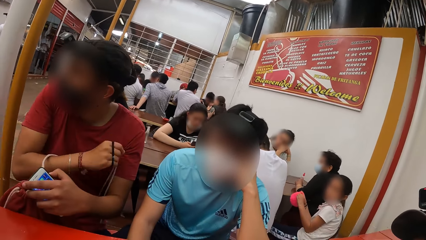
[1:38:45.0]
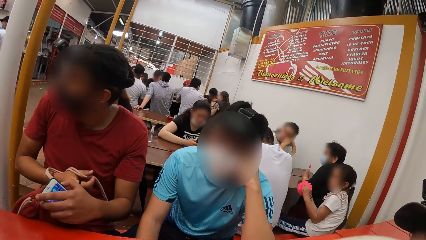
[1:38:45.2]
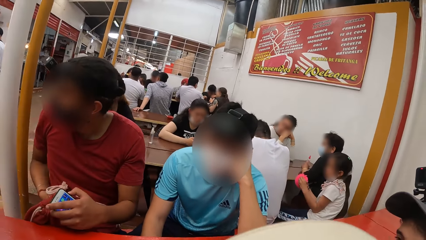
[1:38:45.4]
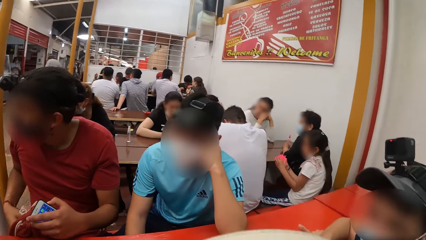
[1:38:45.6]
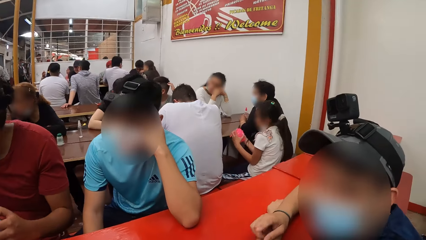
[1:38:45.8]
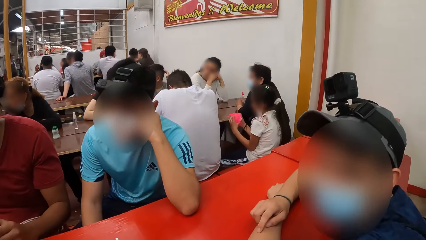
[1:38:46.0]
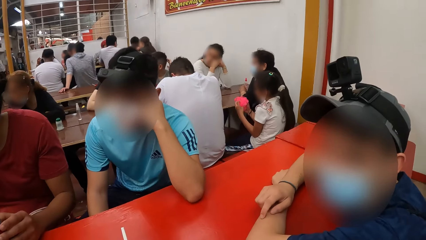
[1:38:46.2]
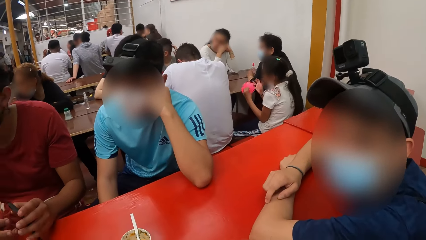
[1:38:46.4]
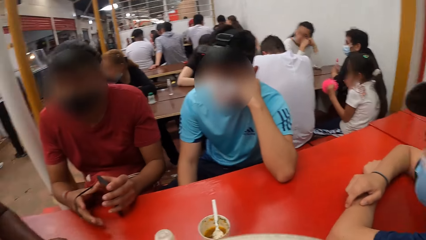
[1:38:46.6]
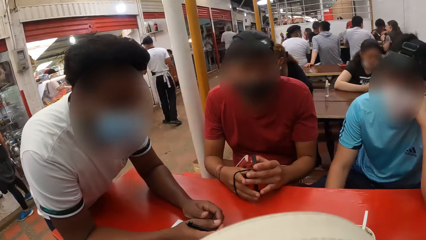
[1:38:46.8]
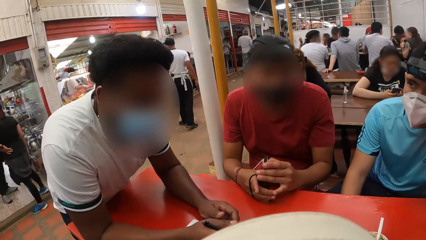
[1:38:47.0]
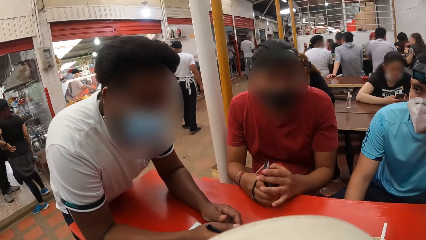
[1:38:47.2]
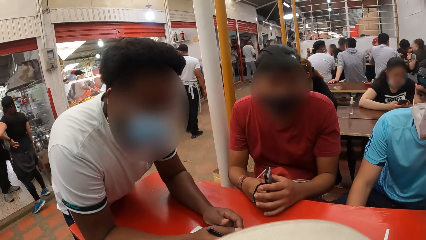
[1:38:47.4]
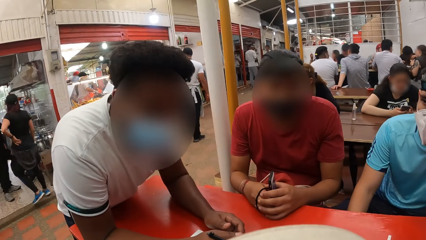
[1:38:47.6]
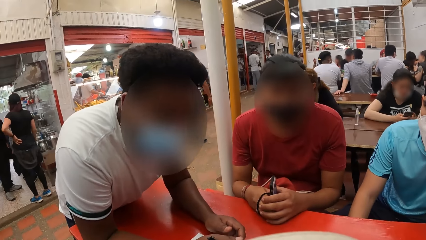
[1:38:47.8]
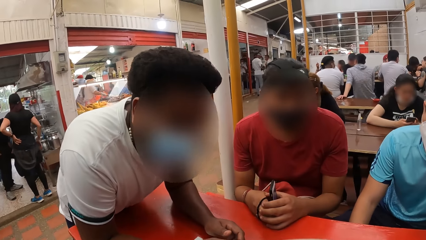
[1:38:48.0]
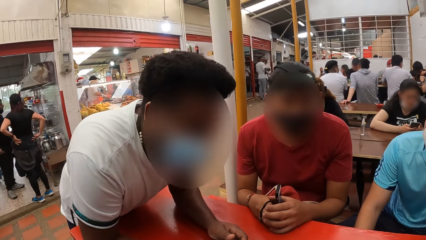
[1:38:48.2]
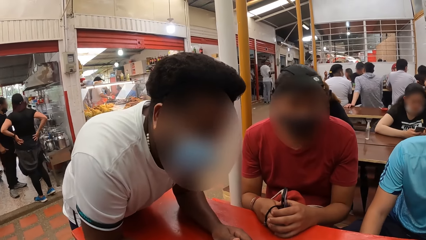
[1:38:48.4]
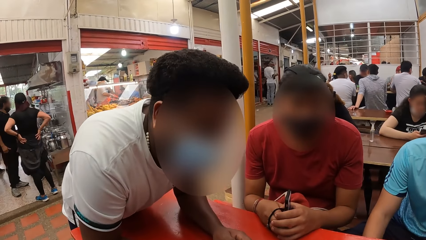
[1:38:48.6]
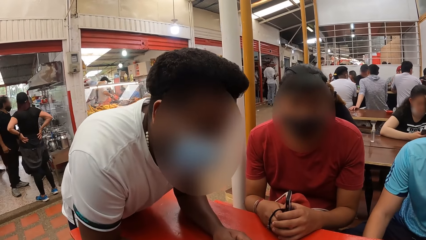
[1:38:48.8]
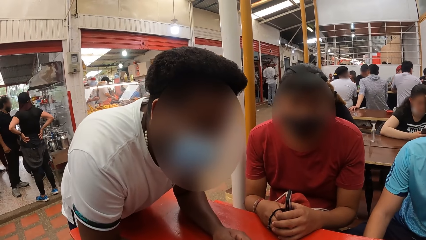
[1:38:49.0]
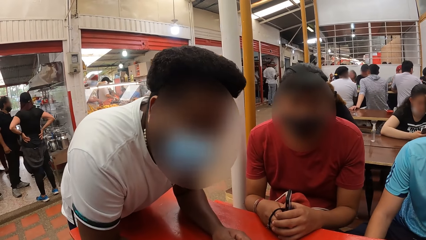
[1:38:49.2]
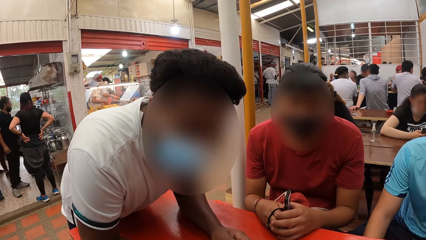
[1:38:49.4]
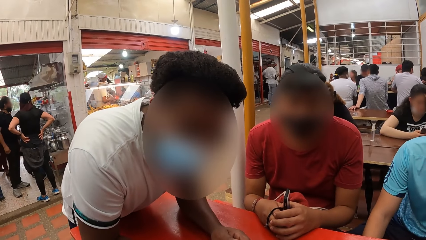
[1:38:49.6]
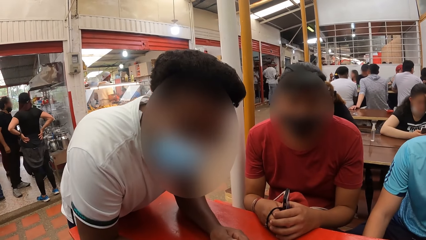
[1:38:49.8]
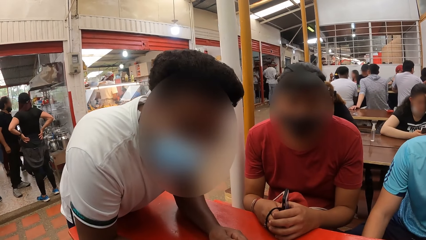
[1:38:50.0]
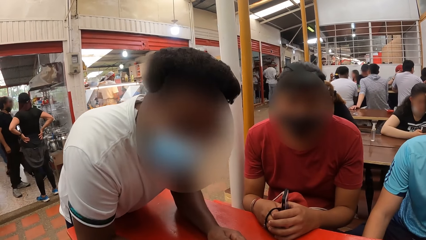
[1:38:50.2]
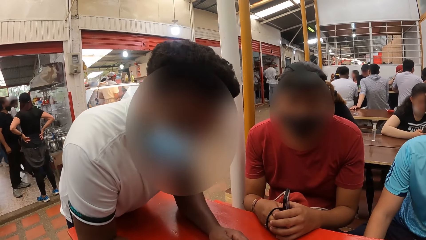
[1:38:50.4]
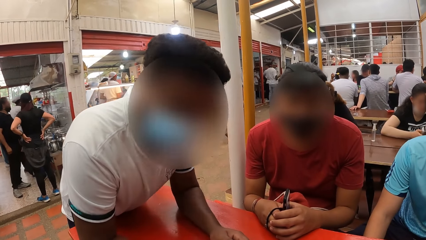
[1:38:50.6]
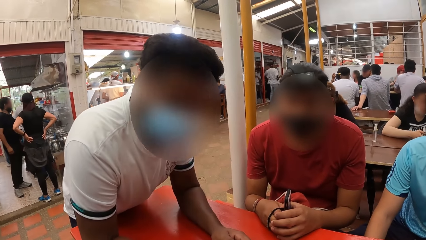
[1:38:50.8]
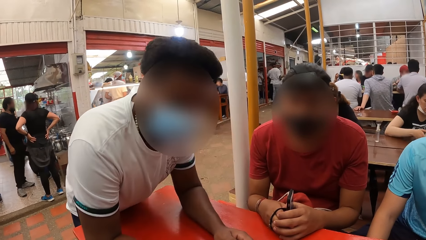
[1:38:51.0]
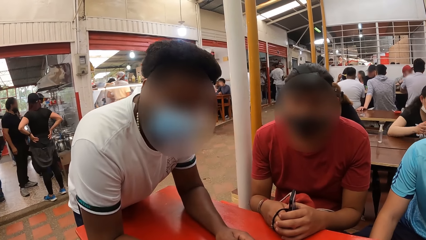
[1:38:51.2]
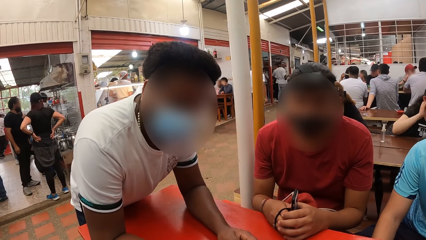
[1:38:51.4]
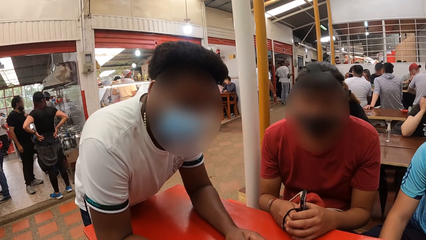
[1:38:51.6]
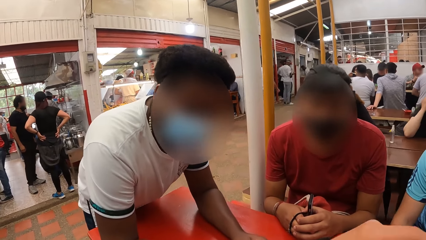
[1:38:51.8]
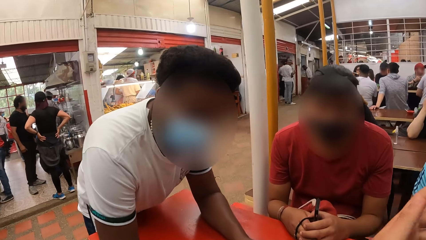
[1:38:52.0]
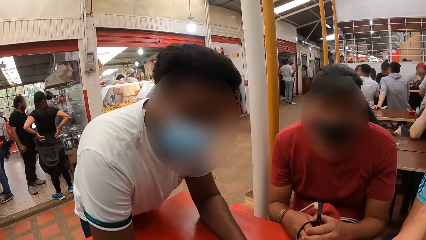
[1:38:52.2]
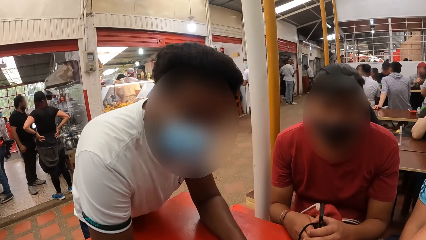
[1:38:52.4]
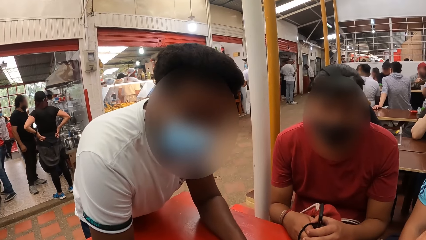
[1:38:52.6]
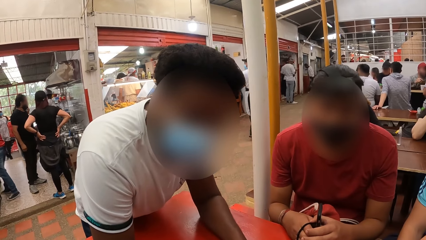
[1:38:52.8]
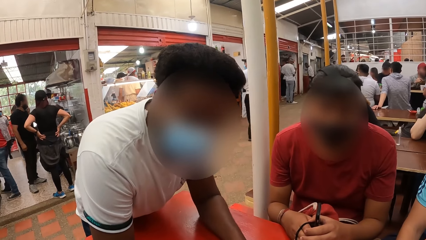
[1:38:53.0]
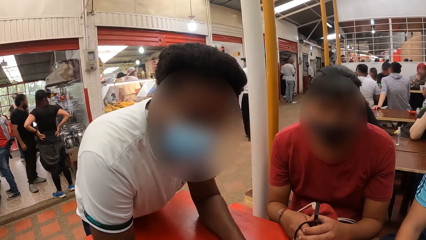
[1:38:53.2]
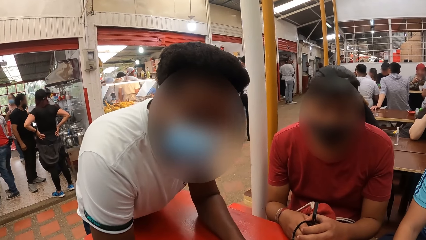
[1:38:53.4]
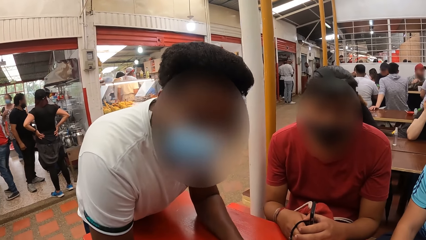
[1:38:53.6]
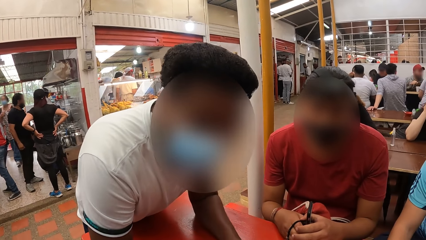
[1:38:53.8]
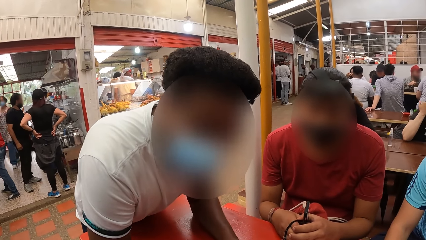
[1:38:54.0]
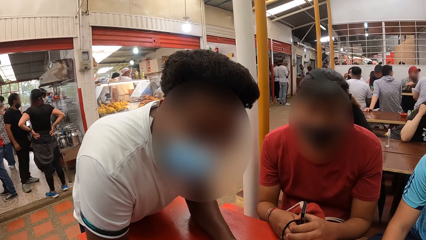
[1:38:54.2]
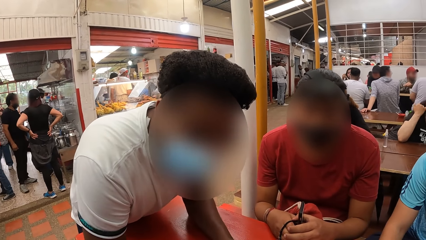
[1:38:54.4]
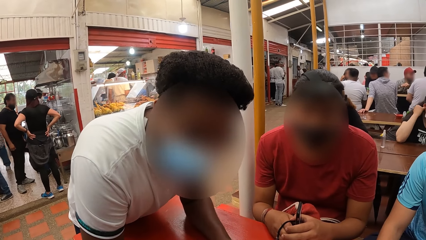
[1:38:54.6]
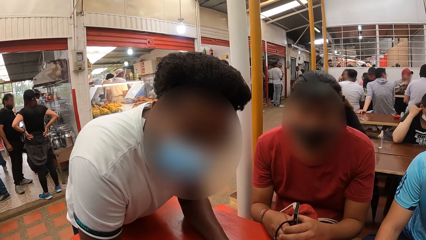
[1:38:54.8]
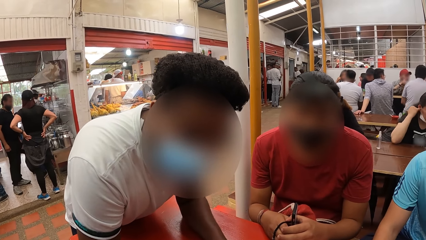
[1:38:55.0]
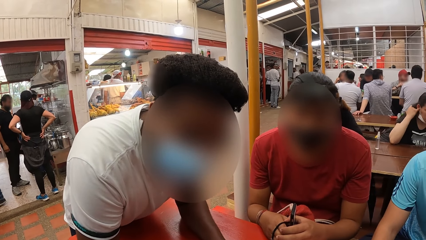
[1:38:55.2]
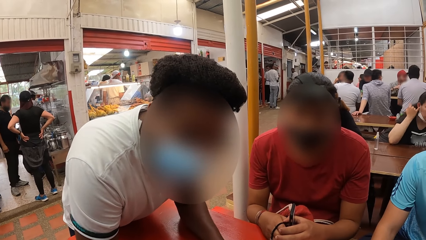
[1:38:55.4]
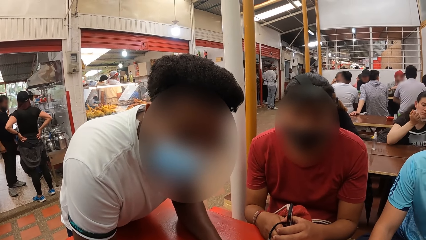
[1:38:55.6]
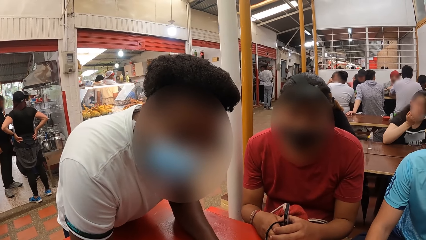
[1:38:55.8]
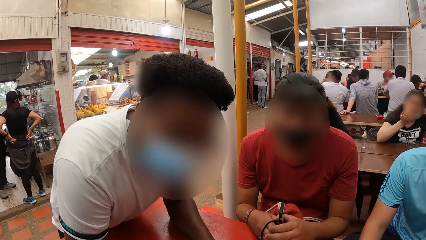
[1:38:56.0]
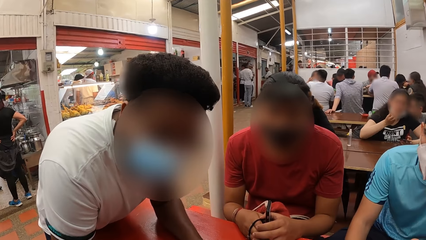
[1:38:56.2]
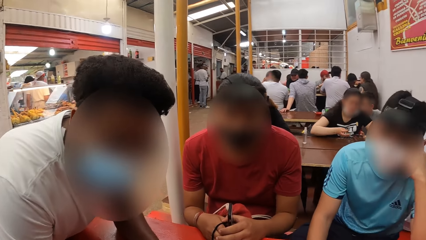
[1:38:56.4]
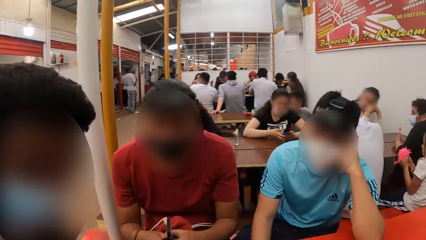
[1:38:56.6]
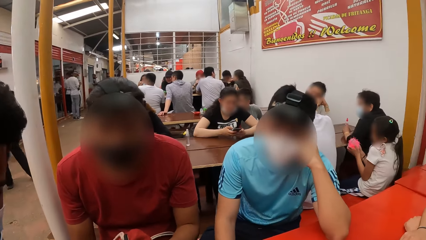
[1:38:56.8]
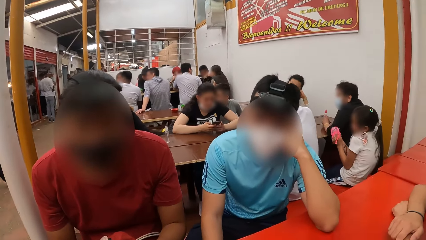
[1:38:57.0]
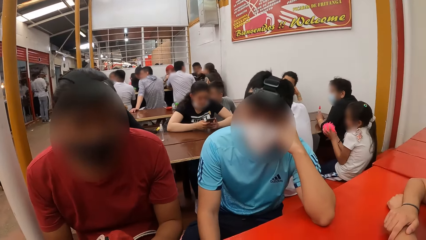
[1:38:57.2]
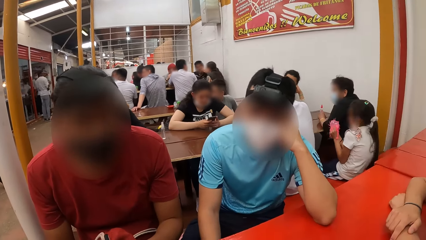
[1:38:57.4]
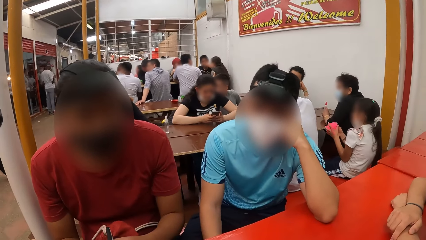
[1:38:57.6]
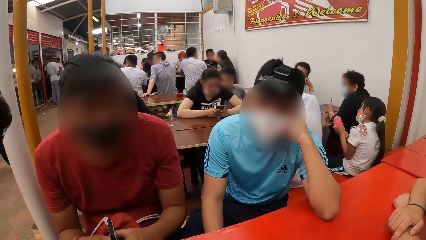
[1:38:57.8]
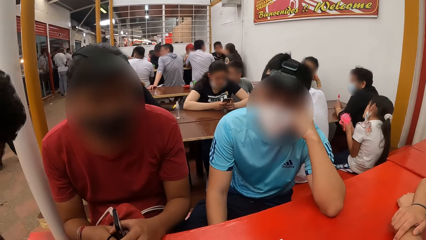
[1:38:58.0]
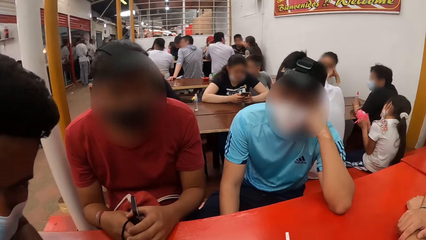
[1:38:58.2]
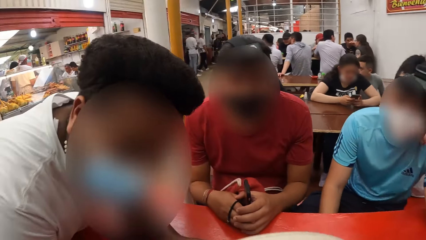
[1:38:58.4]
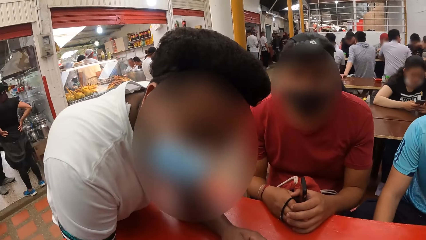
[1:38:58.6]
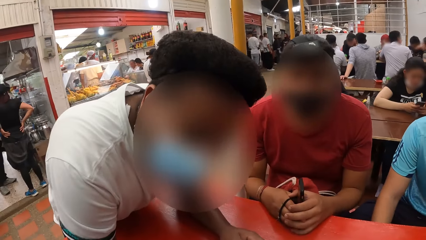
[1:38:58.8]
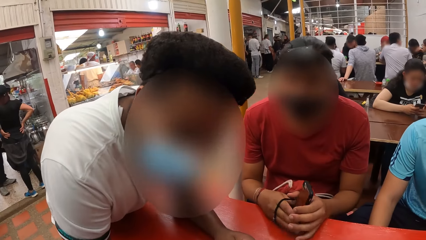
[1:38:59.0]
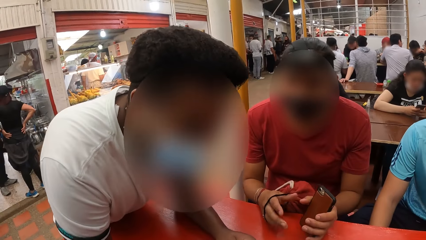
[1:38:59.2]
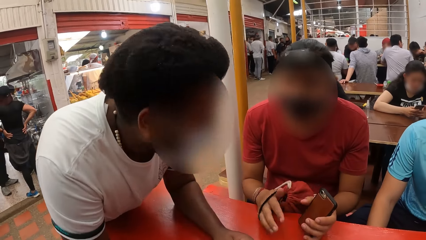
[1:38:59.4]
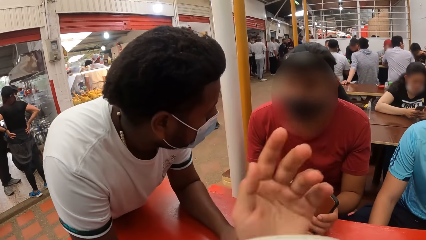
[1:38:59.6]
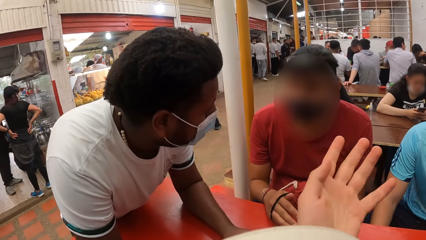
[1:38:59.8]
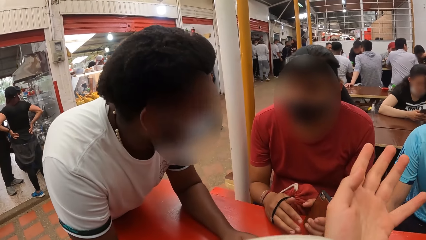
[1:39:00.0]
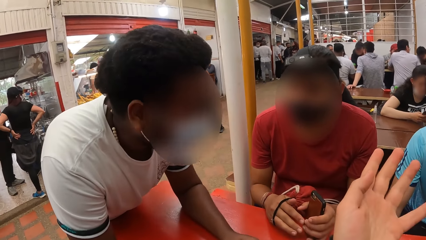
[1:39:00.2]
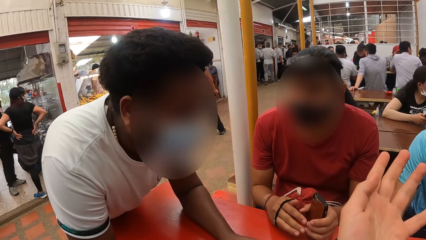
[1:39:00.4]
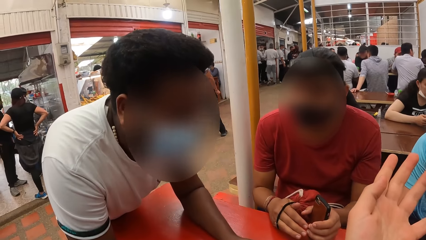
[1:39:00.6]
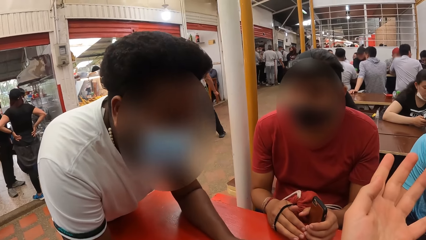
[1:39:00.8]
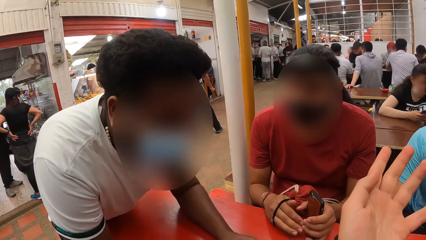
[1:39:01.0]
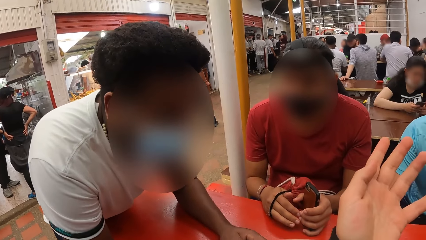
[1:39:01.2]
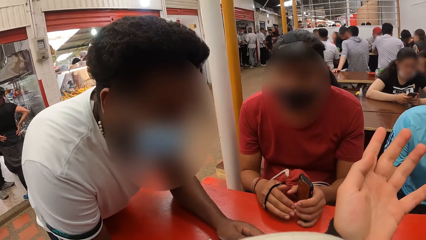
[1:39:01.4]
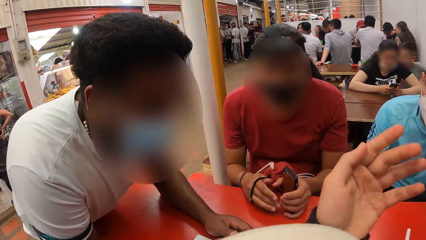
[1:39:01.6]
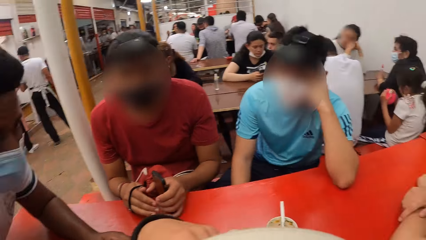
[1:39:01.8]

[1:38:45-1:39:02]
A man places his left hand on the bag. Another man interacts with the waiter. The first man interacts with the waiter. The camera wearer stretches his left hand.
